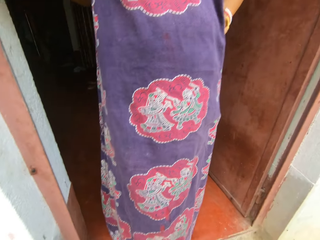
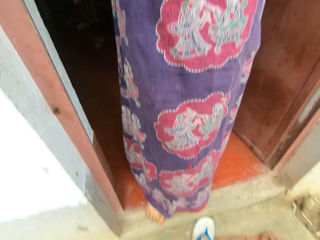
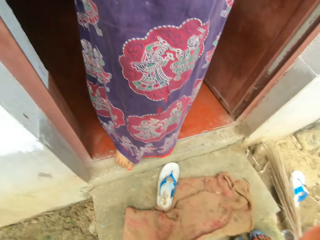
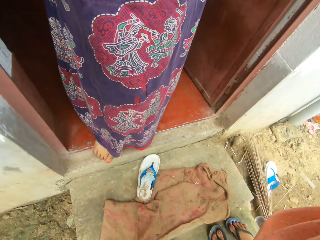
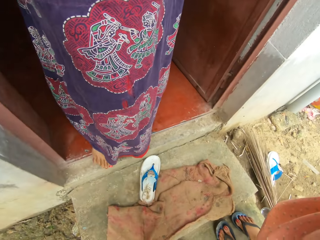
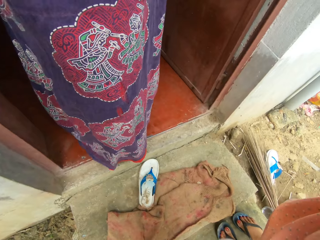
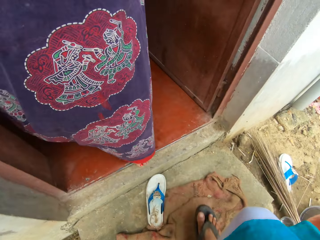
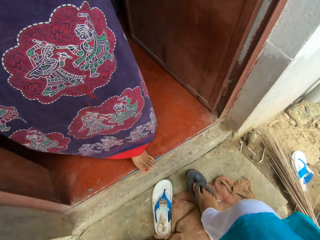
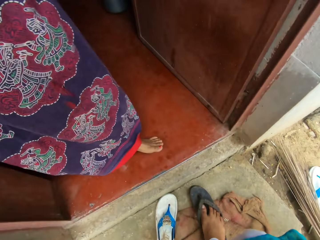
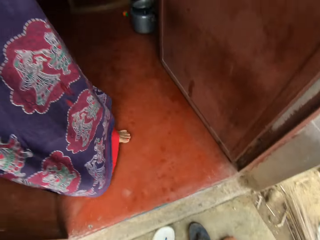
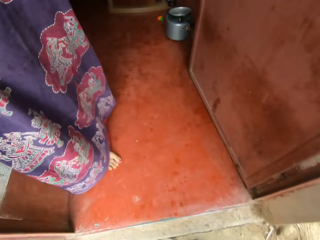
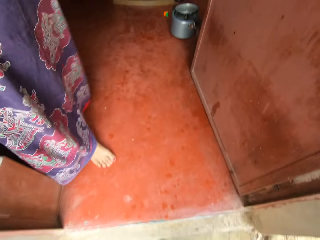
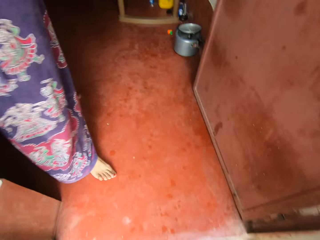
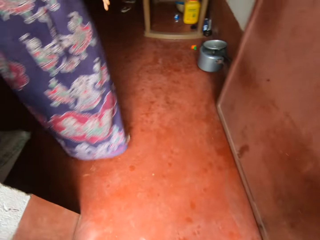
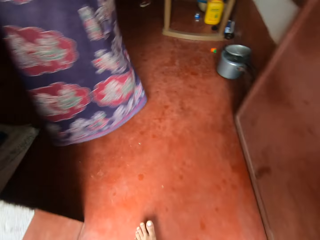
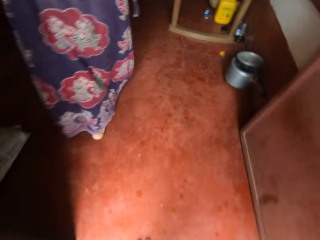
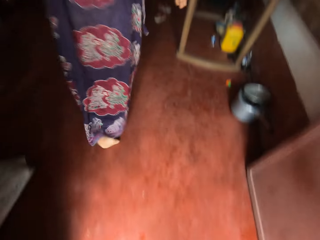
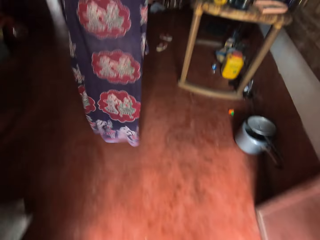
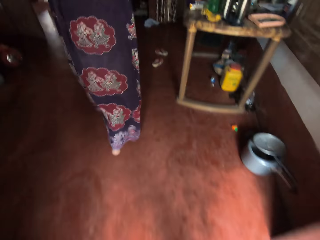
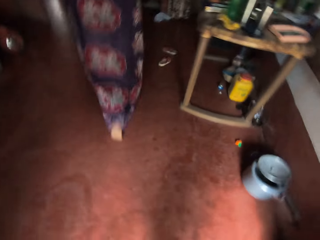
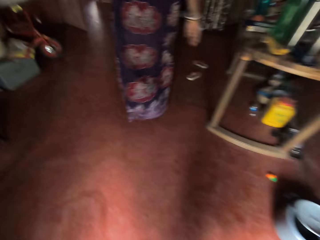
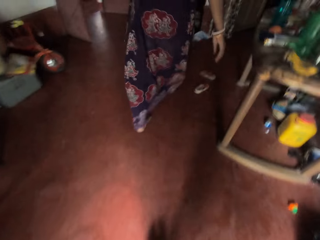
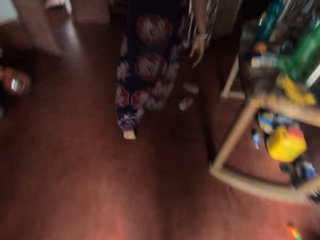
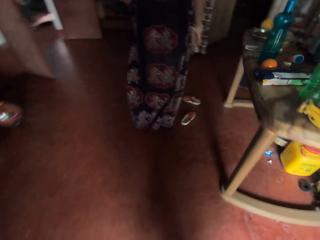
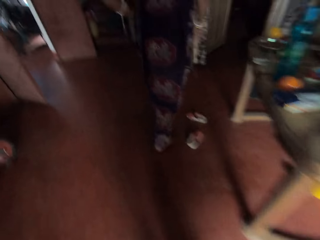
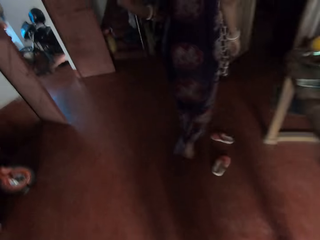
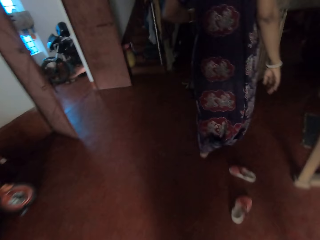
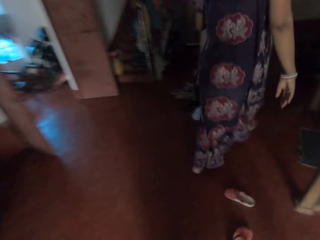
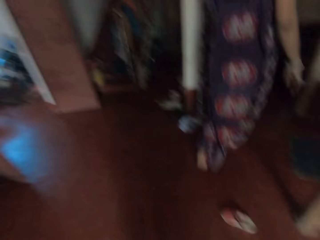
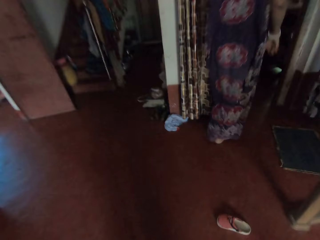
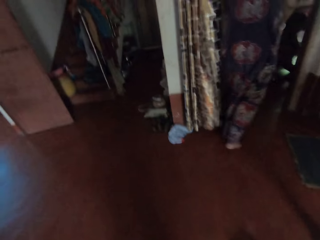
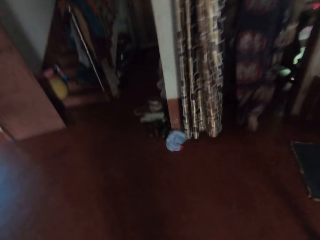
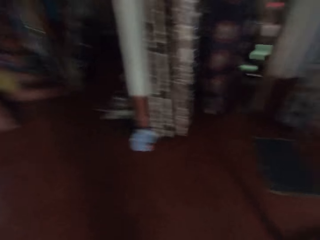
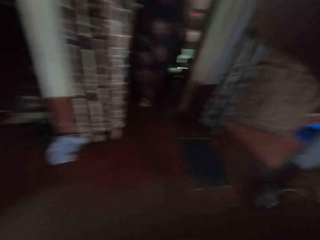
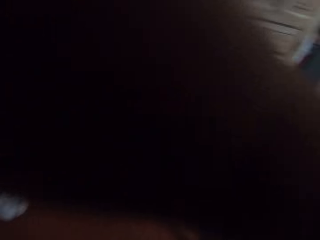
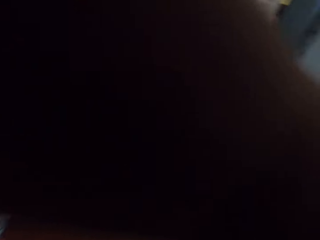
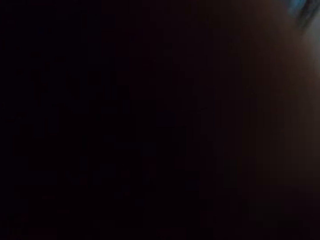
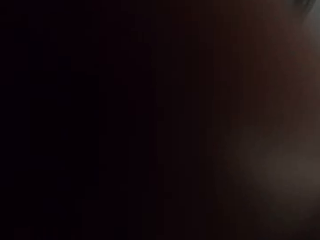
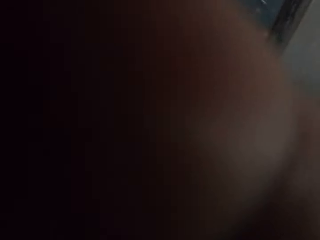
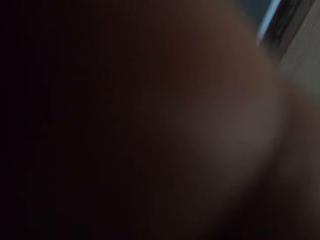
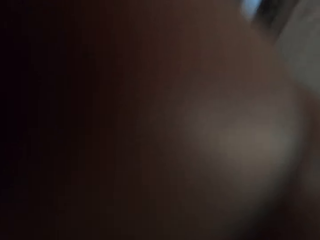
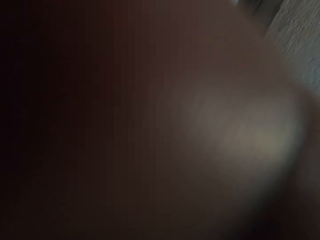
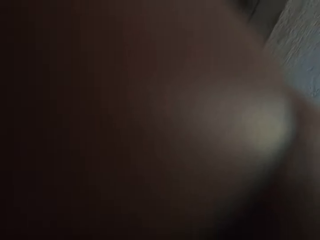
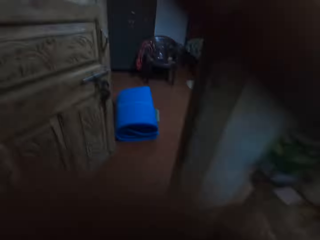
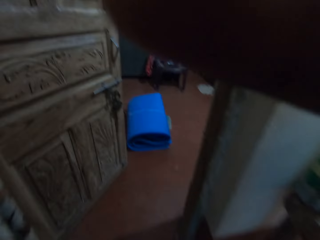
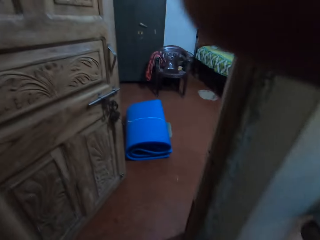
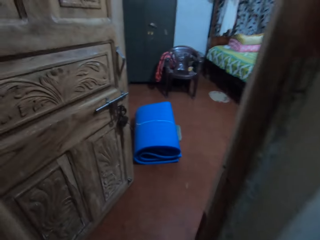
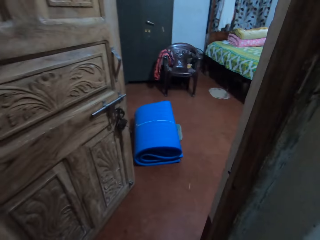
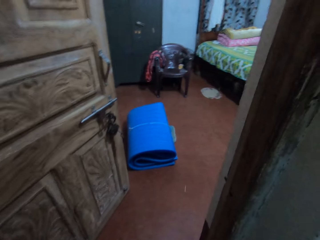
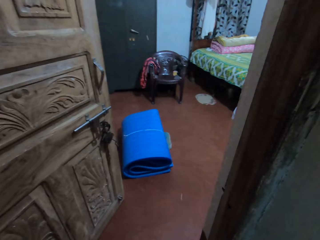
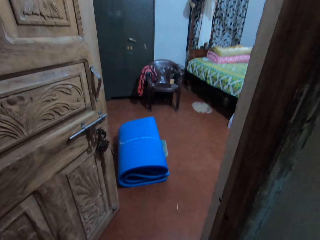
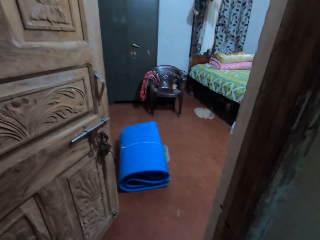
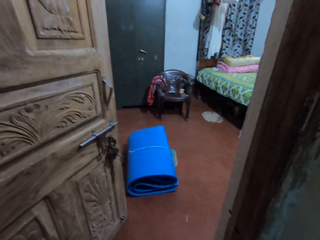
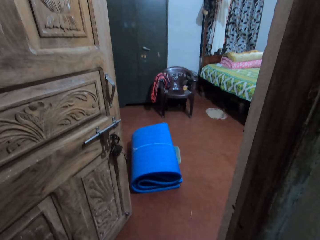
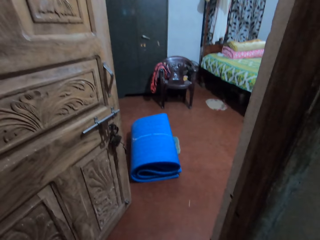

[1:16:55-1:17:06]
The camera wearer walks into the room. A man walks behind the camera wearer into the room. The camera wearer walks into the room. The man adjusts the camera on his face.
